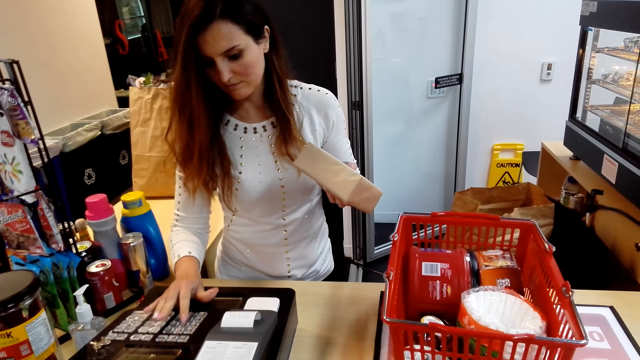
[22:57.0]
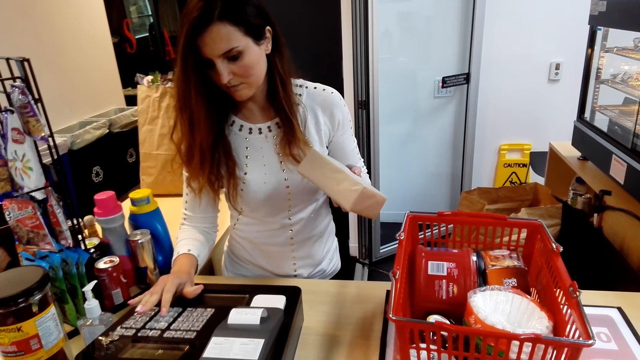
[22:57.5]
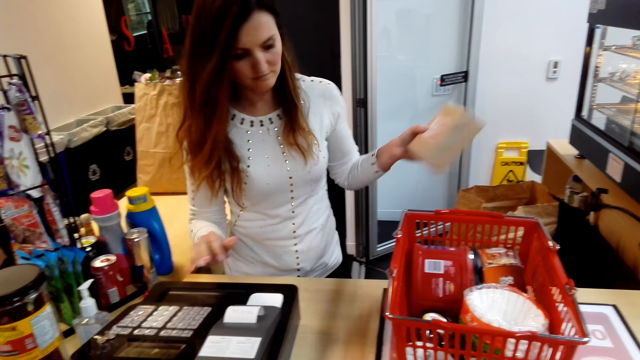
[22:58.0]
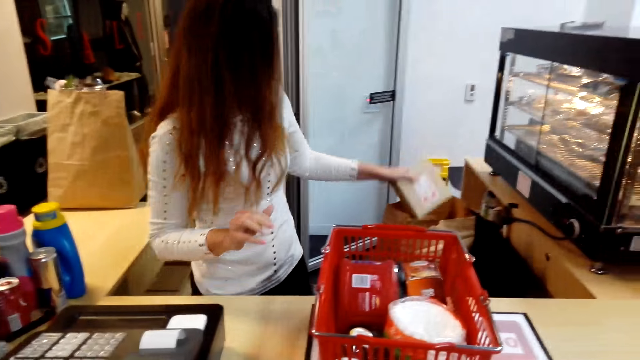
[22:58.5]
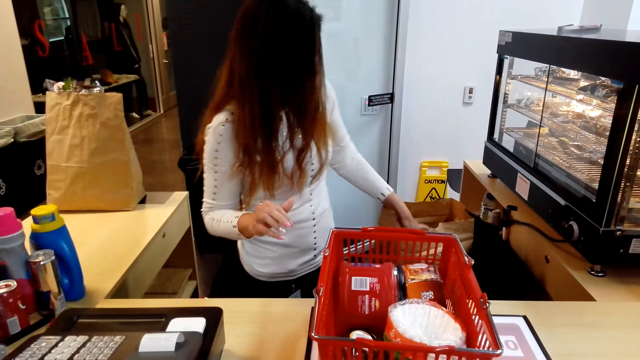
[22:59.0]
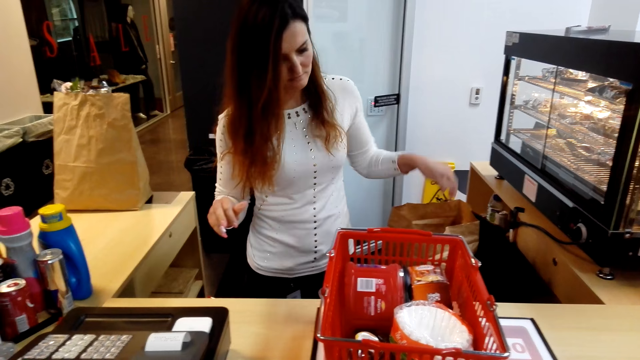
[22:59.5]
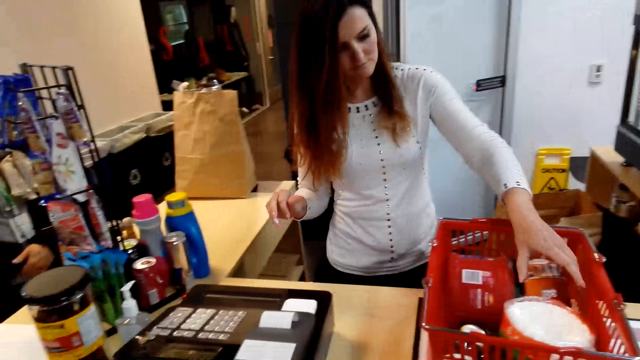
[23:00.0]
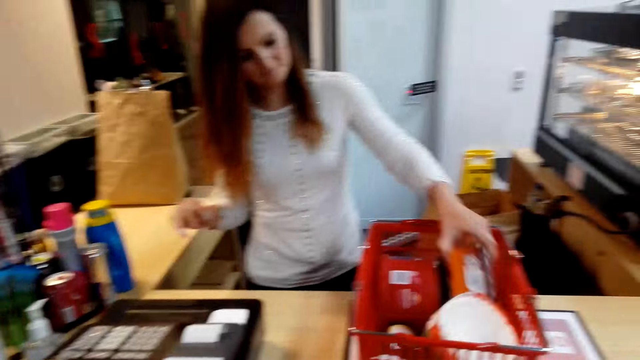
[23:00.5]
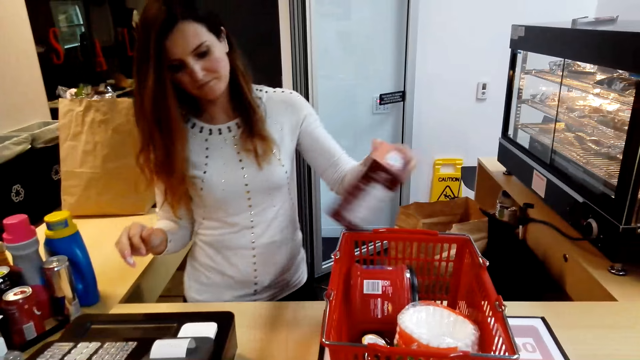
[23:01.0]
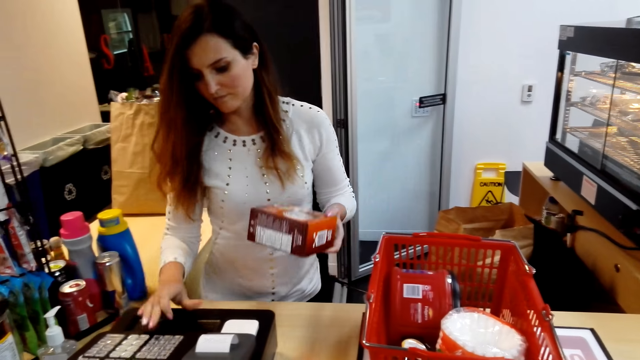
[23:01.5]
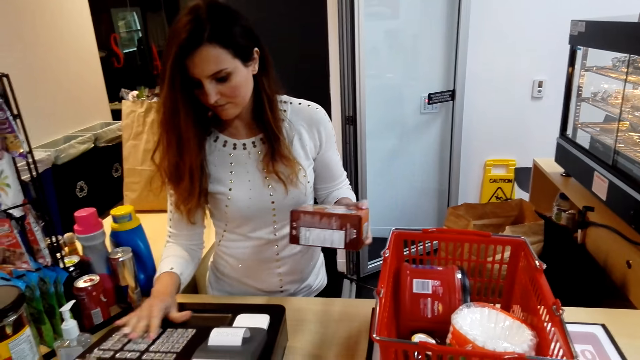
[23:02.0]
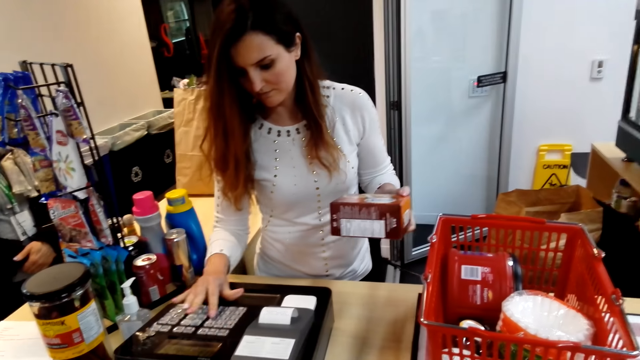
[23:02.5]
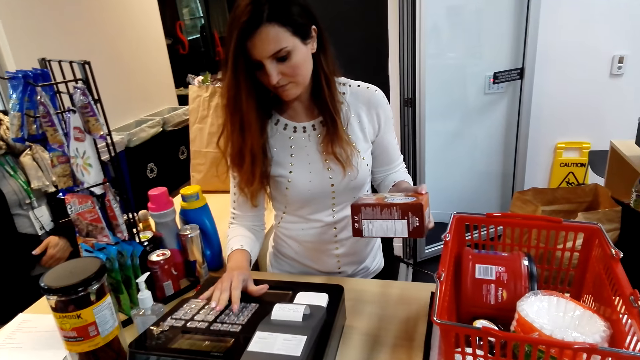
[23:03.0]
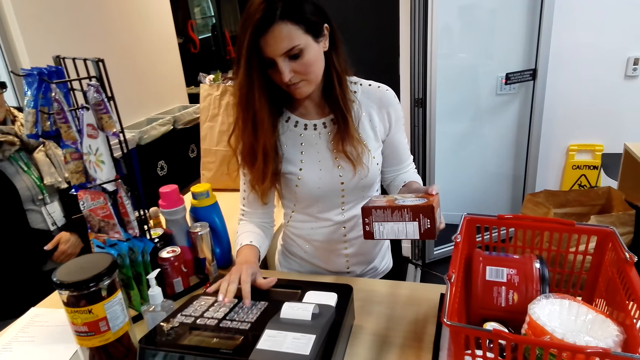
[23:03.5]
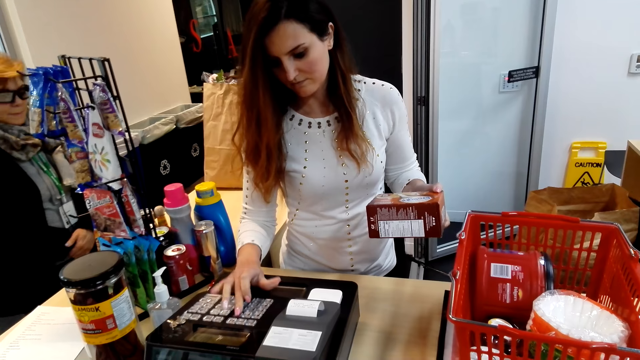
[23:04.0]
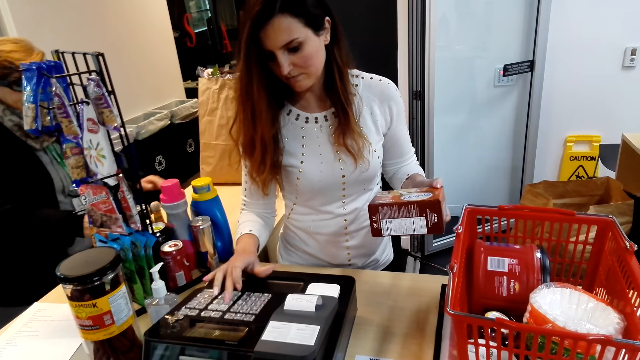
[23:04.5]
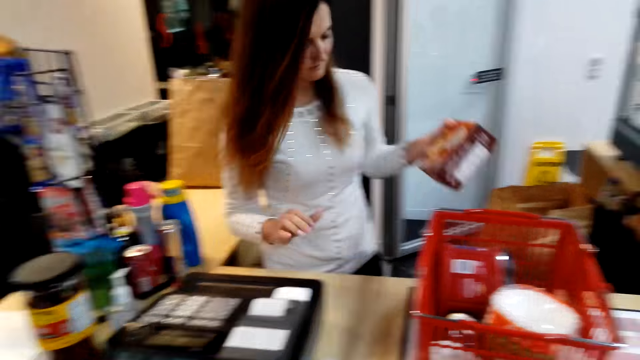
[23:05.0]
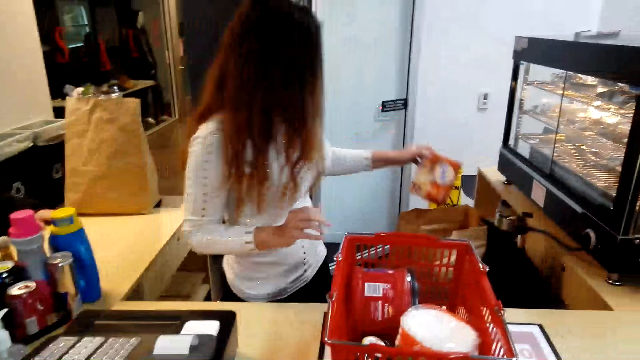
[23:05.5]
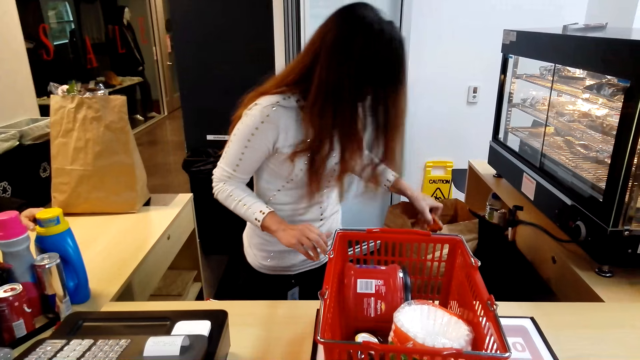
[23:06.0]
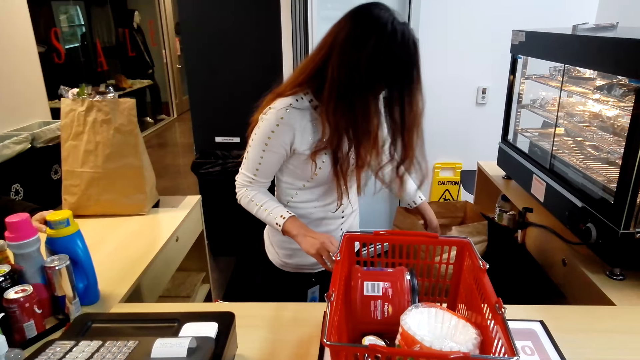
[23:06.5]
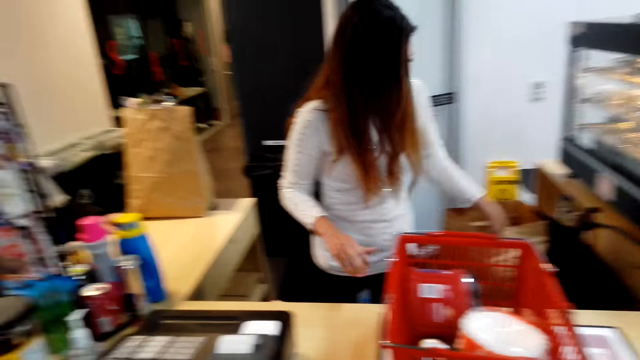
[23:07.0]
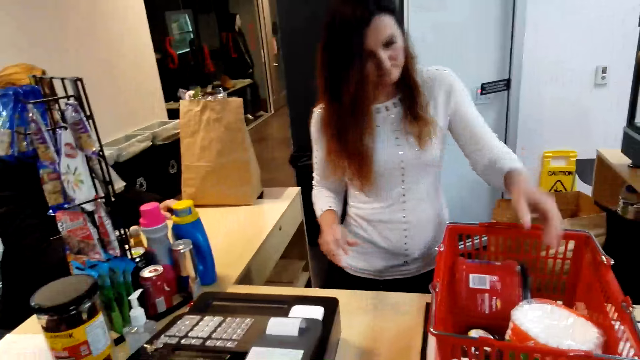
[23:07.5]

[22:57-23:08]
The girl puts the box in the carrier bag. The girl picks another box from the basket. The camera wearer enters figures in the cashier machine. The girl keys in the price of the object and puts the box in the carrier bag.

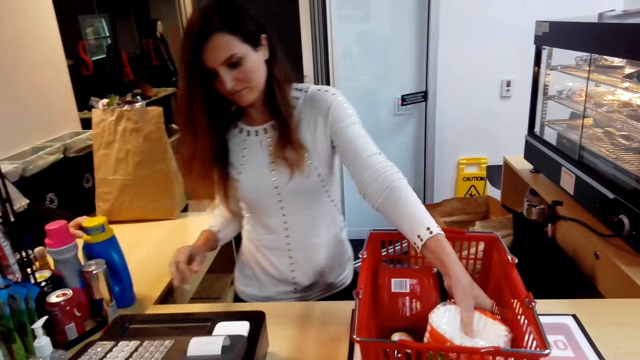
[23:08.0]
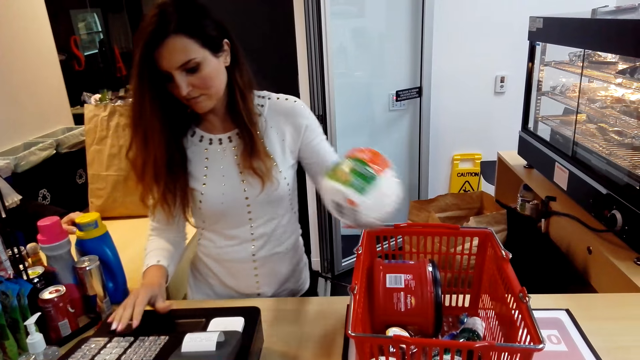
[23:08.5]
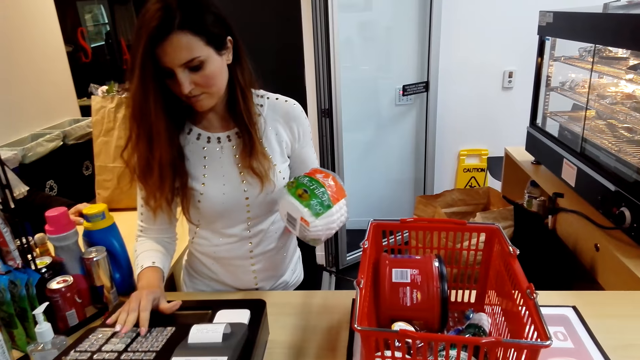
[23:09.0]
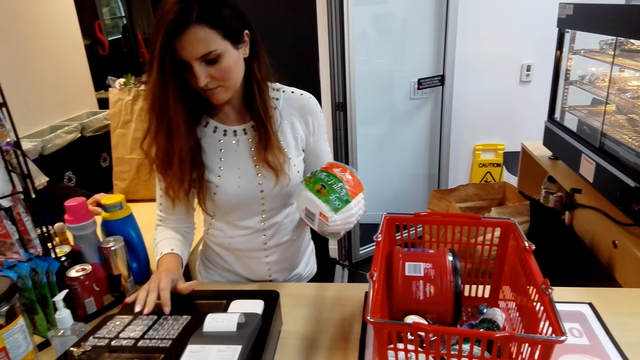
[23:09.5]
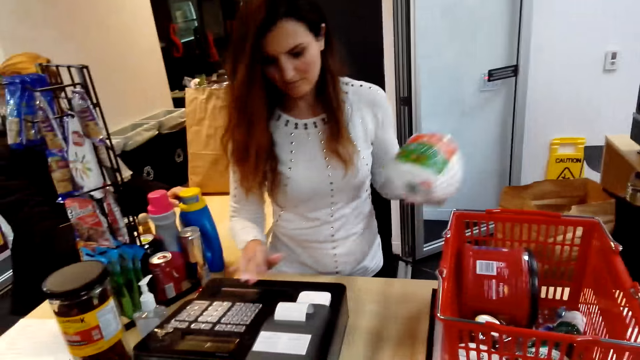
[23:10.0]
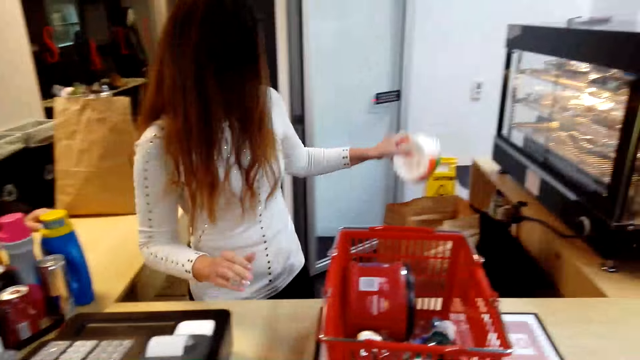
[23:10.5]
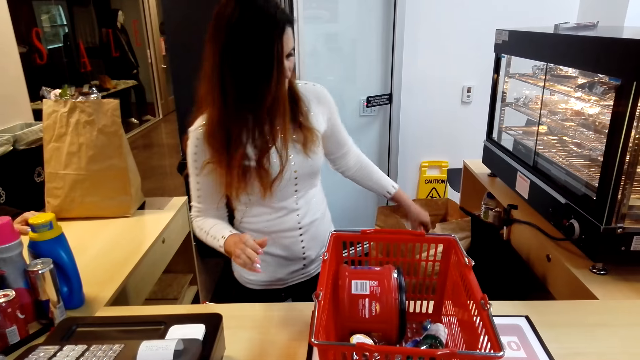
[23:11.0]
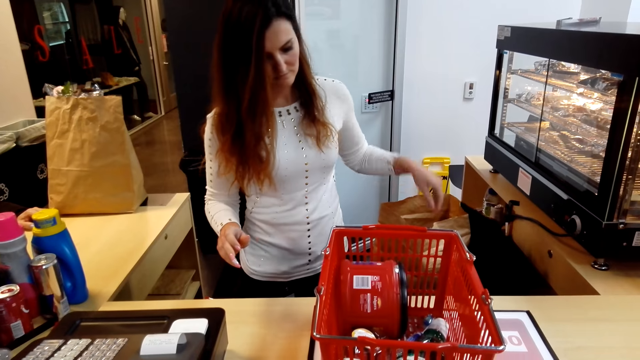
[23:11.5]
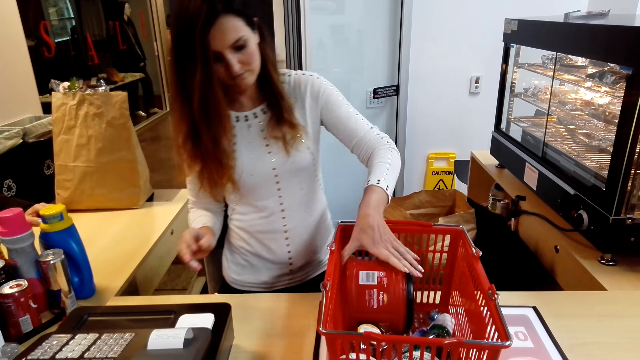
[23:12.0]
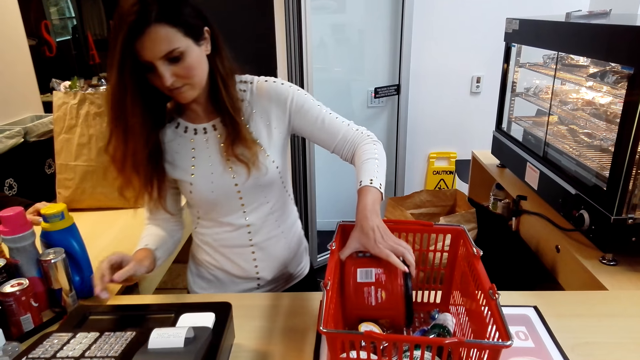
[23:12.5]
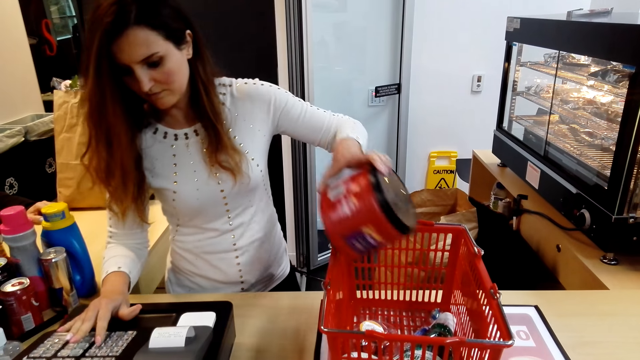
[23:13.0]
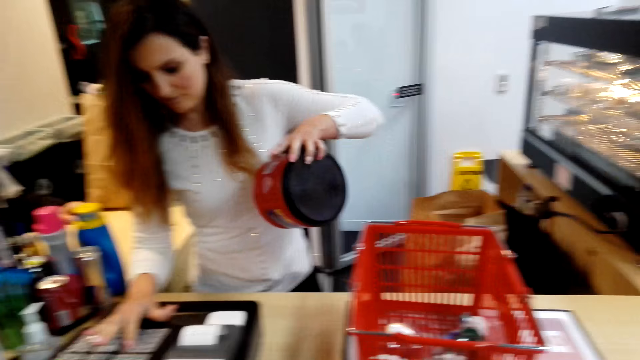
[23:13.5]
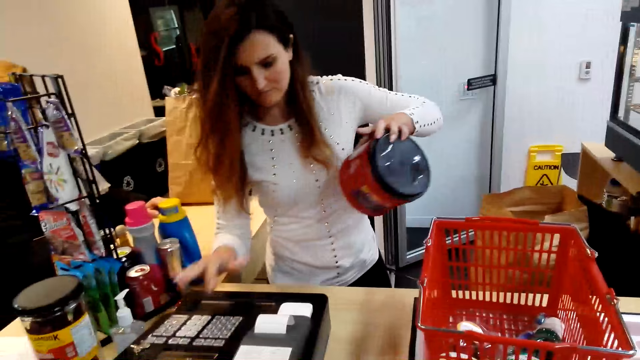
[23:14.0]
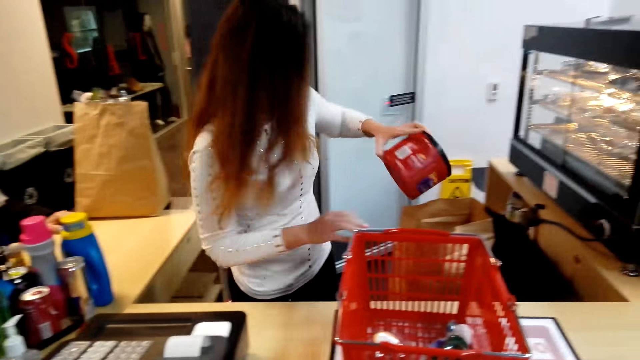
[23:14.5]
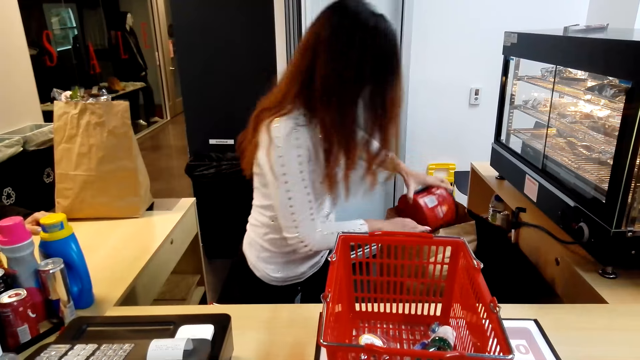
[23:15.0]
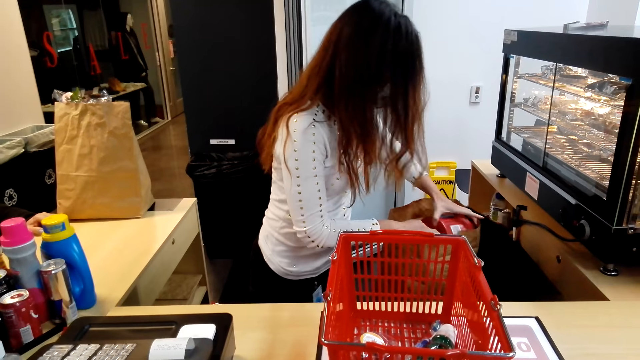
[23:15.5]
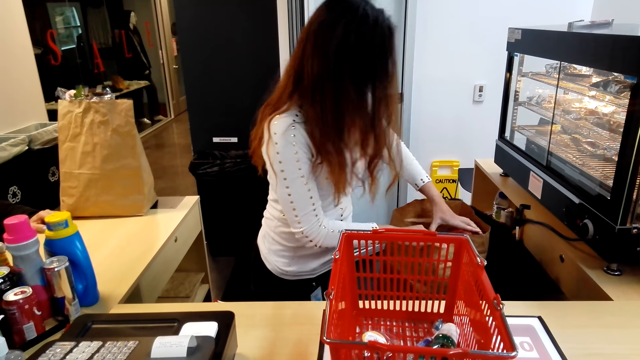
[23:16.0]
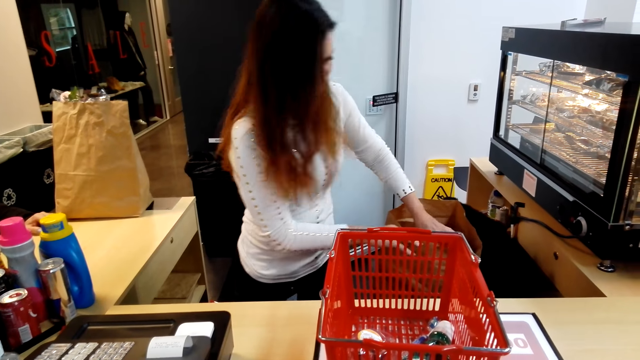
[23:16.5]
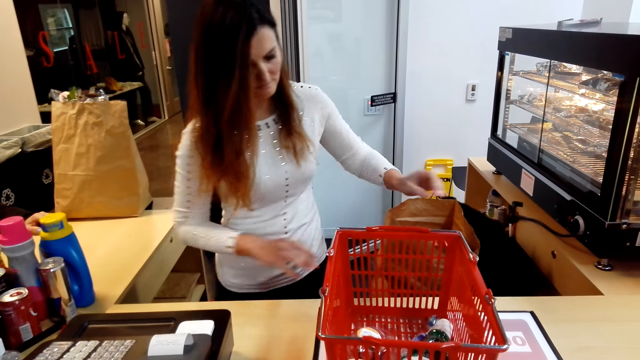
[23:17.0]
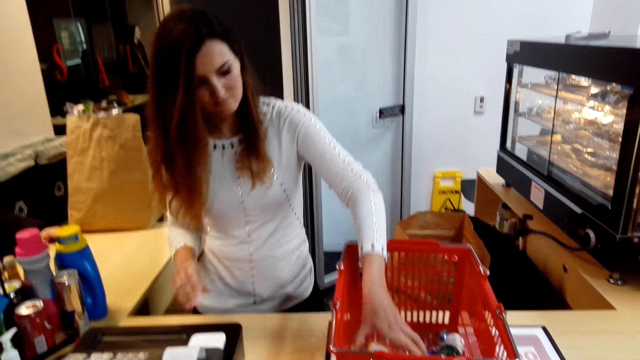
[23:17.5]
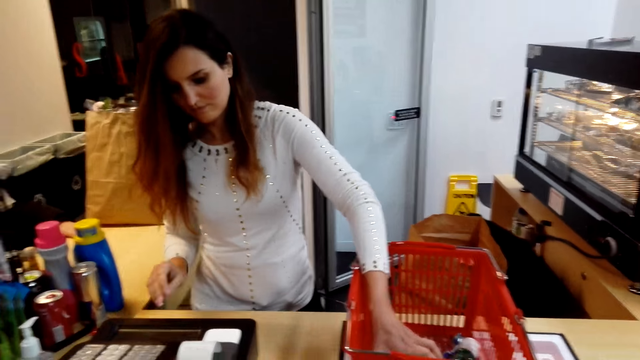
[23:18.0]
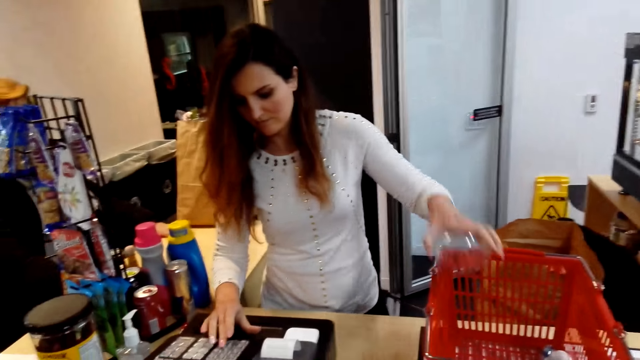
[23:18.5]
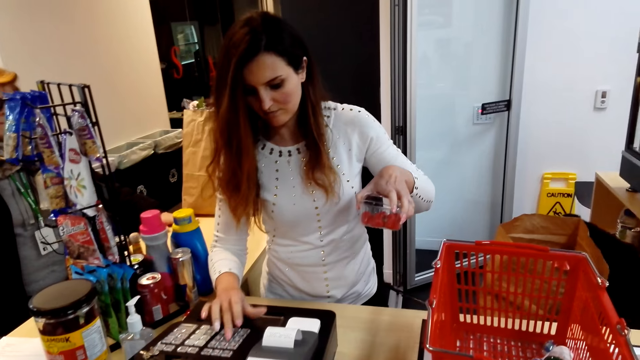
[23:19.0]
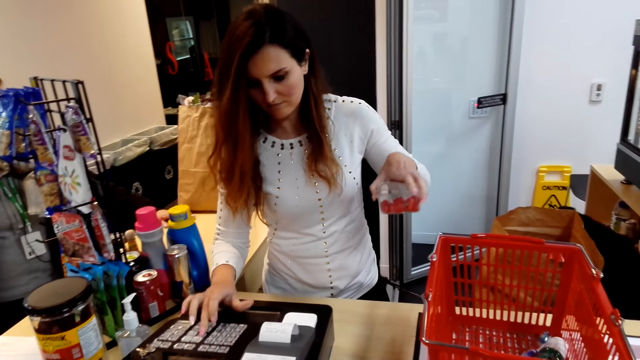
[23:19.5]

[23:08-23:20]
The camera wearer picks something from the basket. The girl picks something from the basket and enters figures in the cashier machine. The girl puts the object in the envelope. The camera wearer puts something in the carrier bag. The girl picks a container from the basket, enters figures in the cashier machine and puts the container in the carrier bag. The girl picks another container from the basket and enters figures in the cashier machine.
